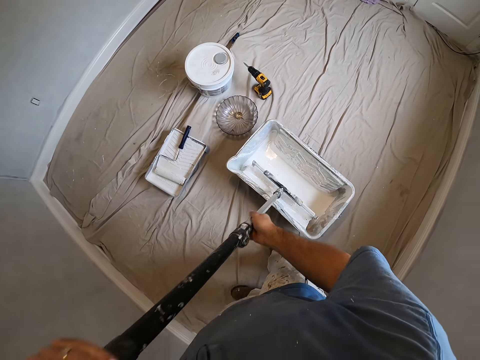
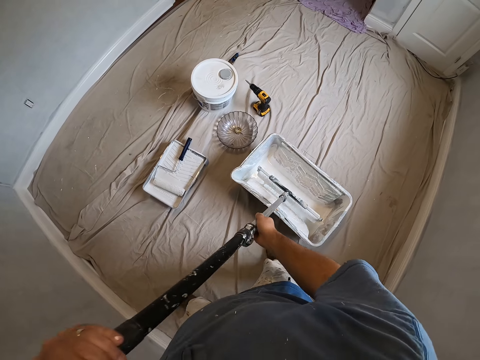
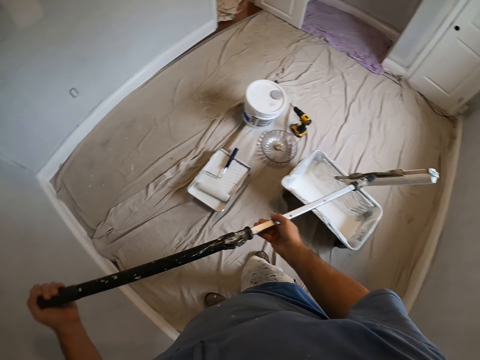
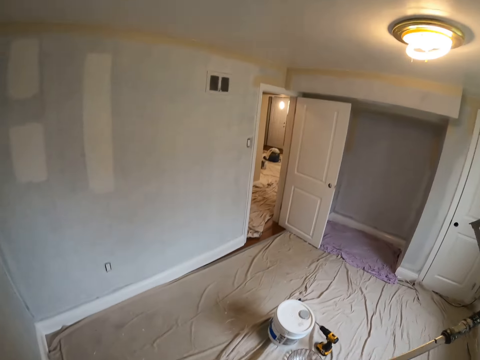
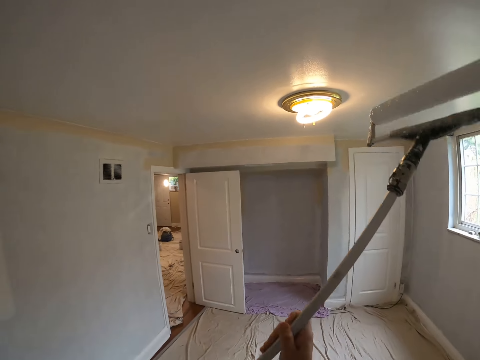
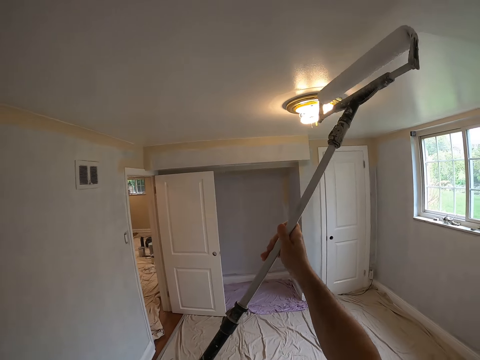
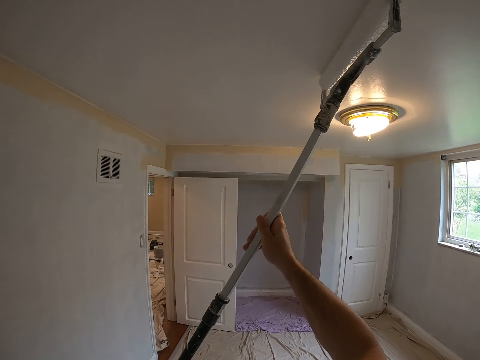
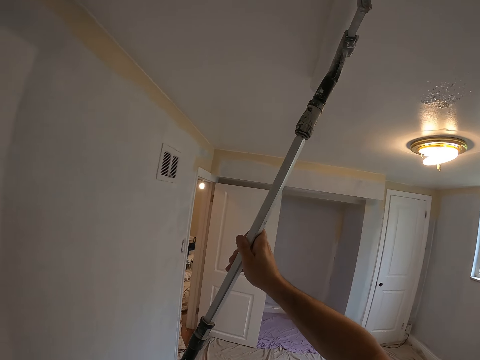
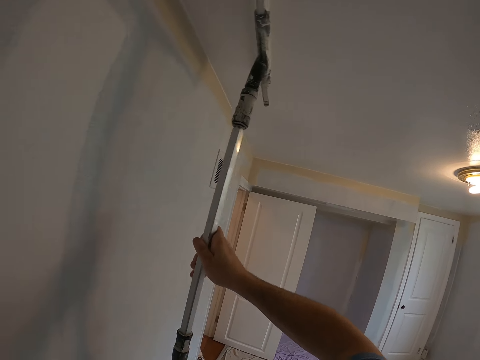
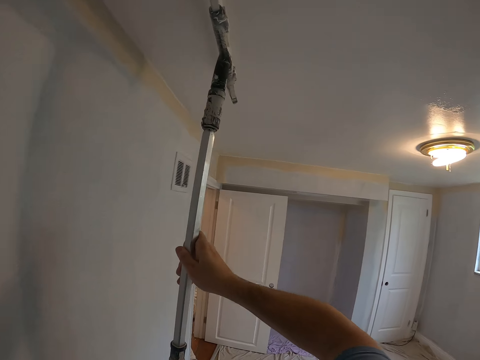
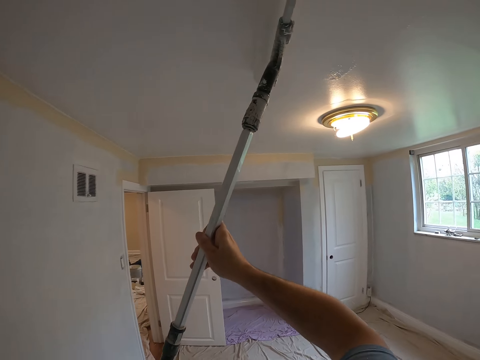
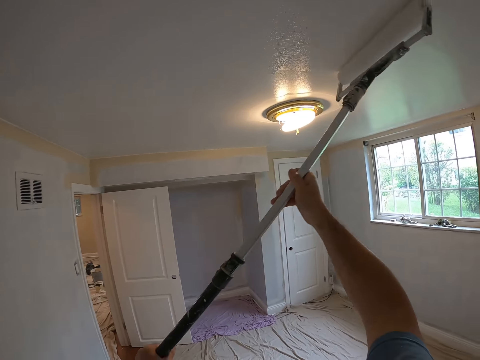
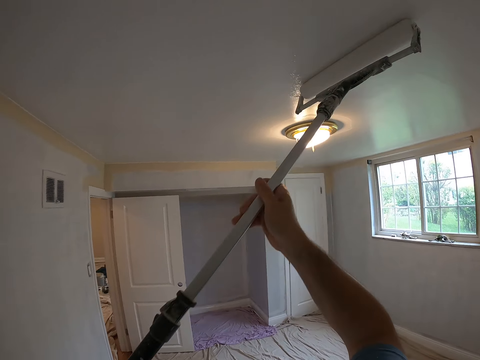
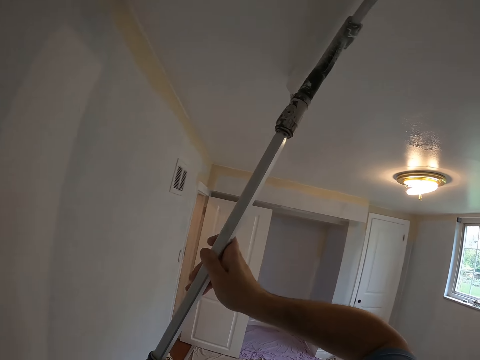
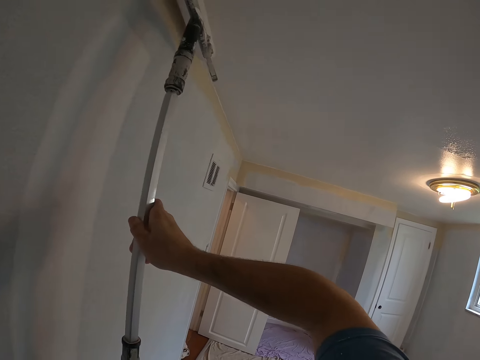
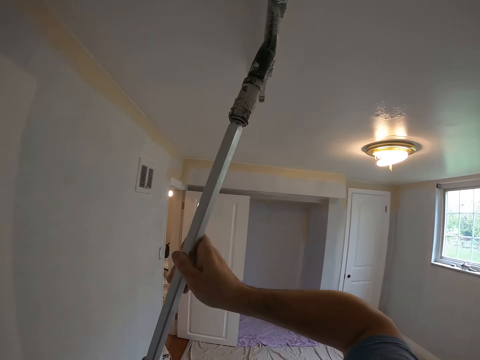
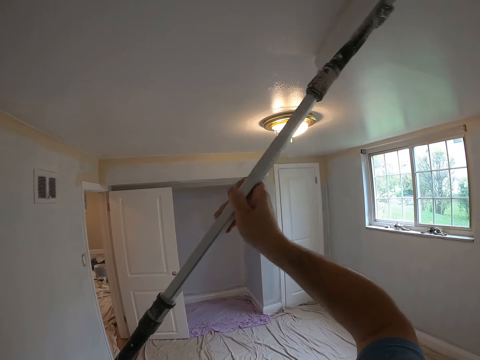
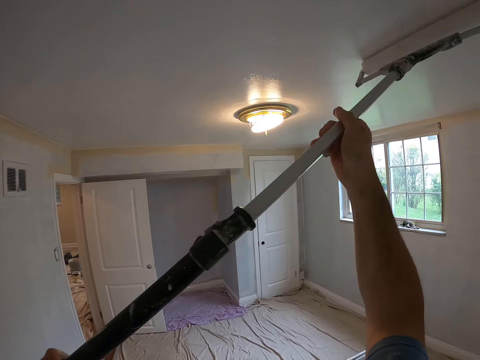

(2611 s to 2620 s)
The camera wearer paints the wall with the paint roller.

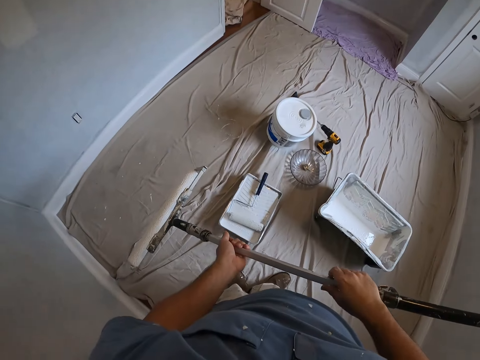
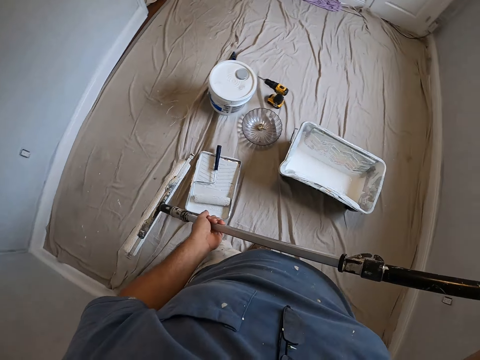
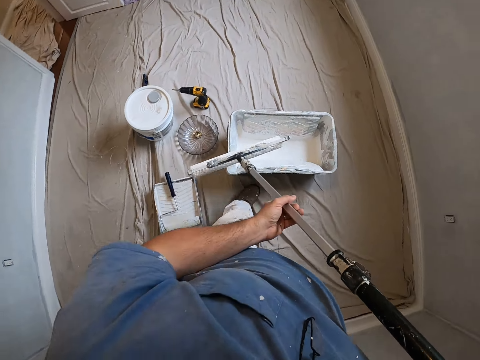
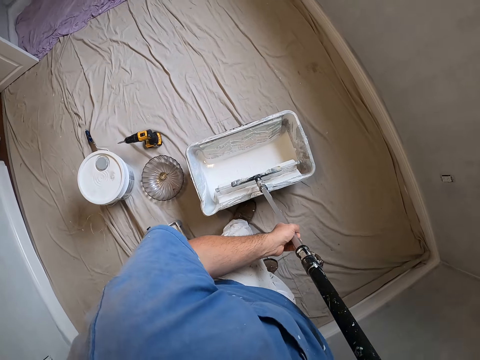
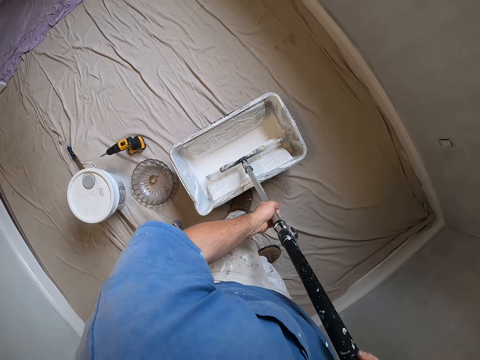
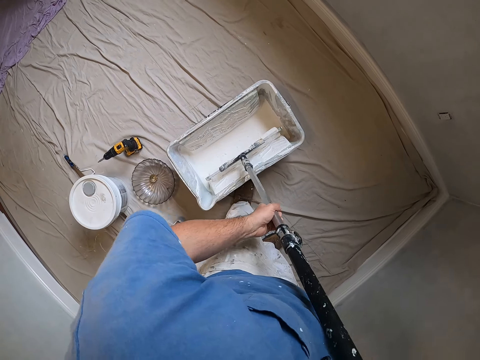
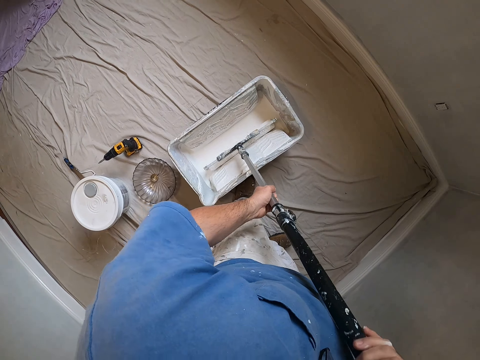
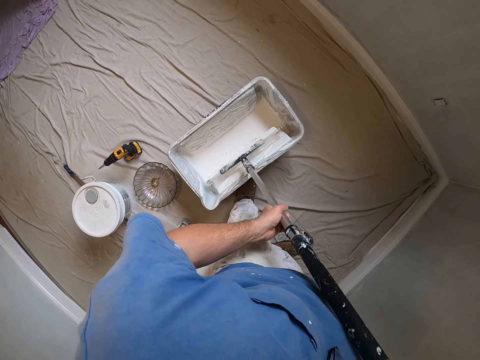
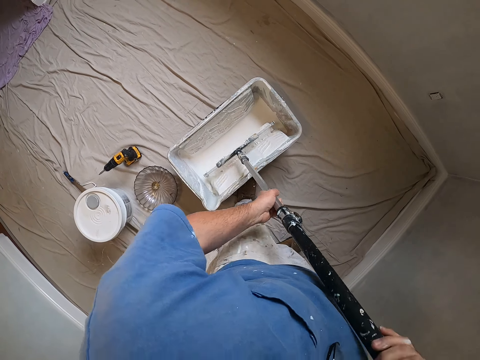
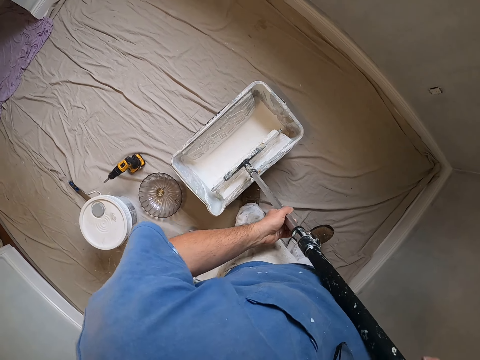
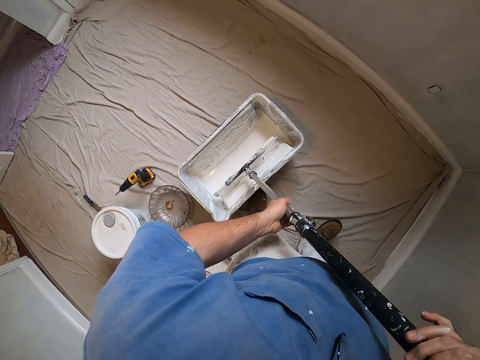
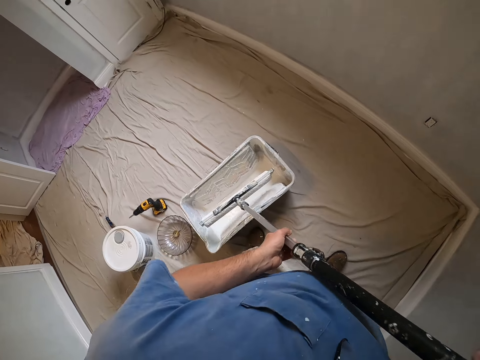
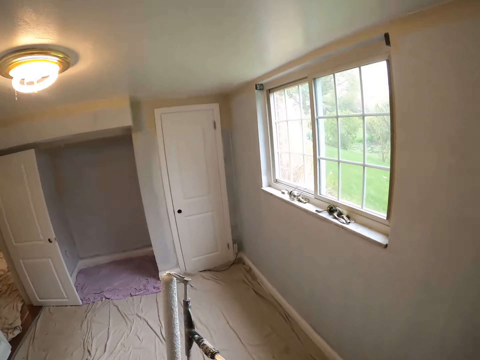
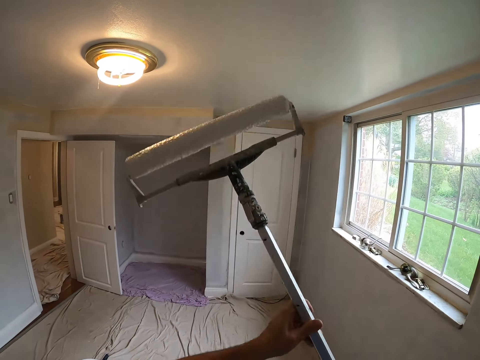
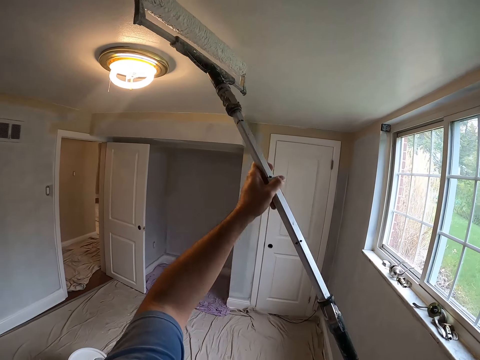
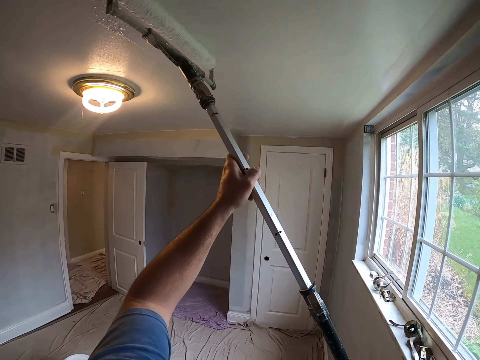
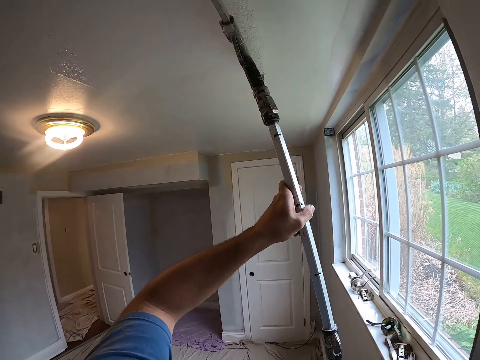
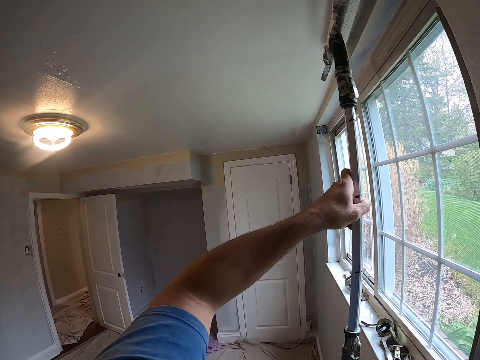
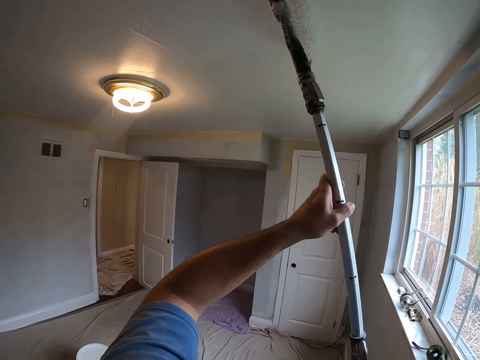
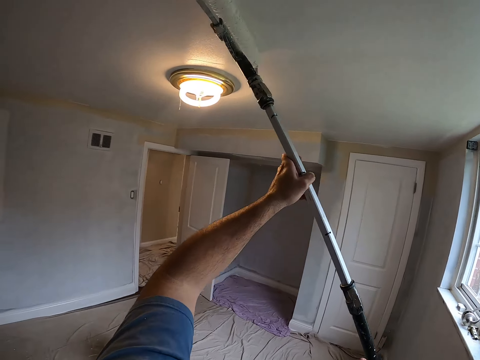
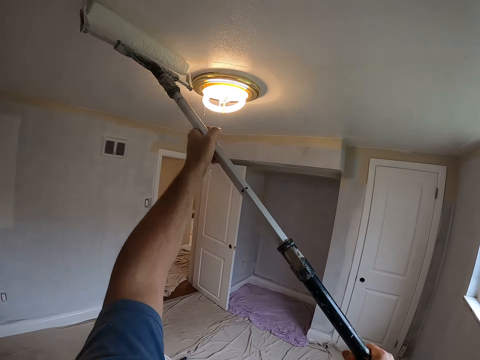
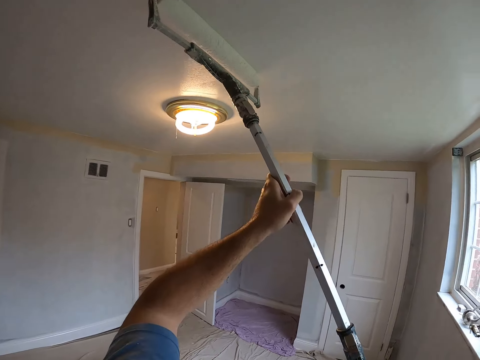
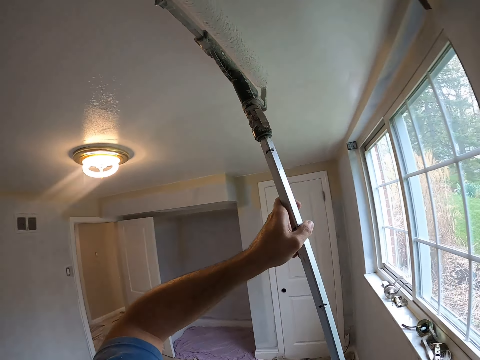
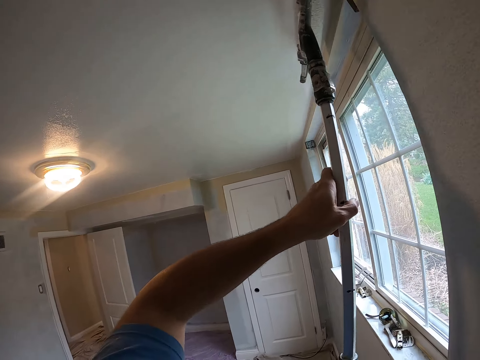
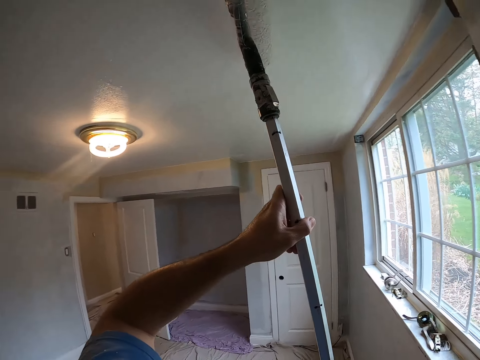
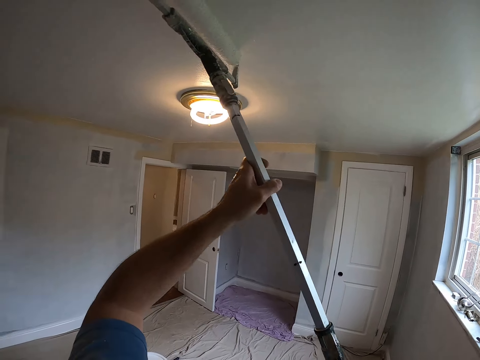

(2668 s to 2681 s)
The camera wearer dips the paint roller in the ink. They paint the wall with the paint roller.

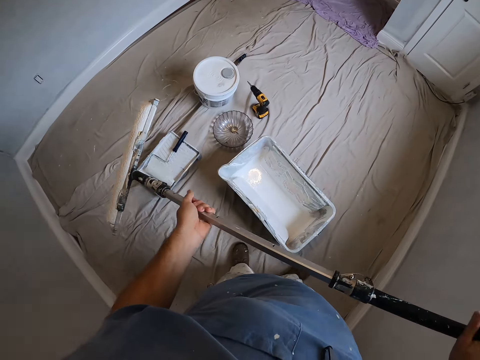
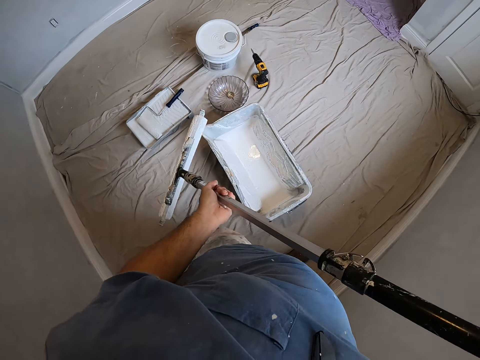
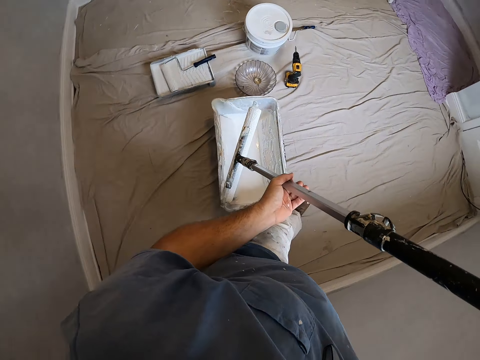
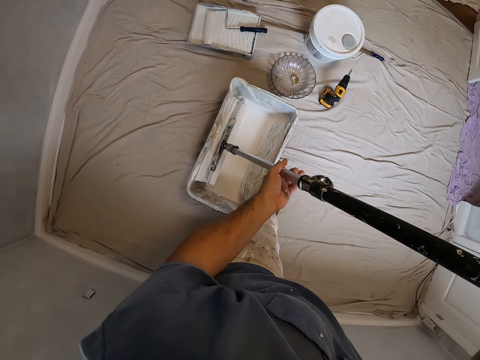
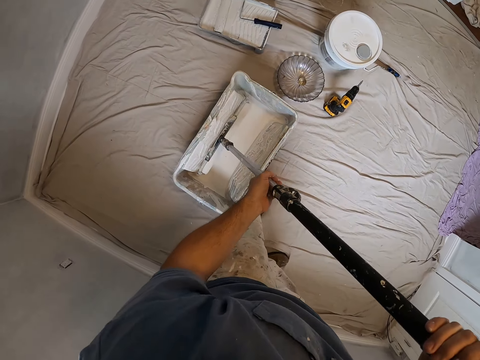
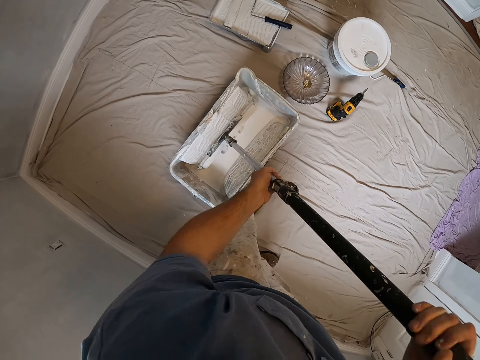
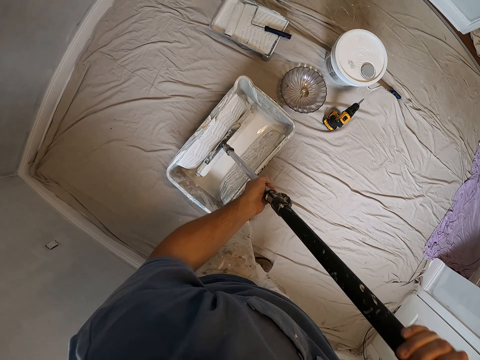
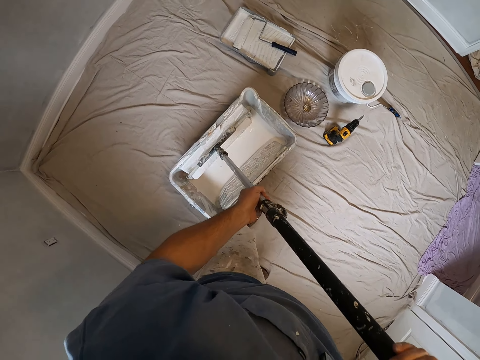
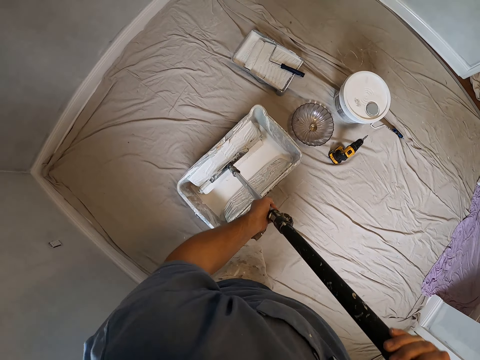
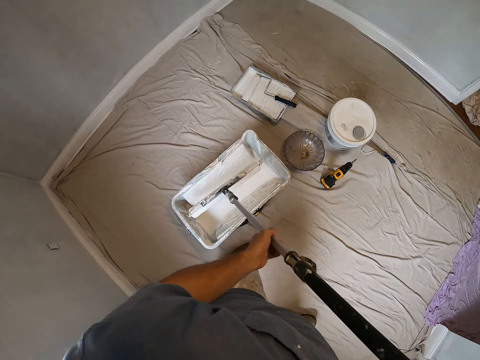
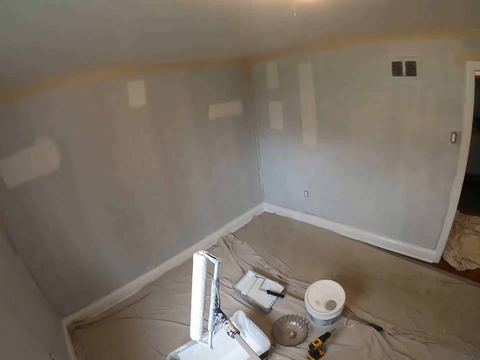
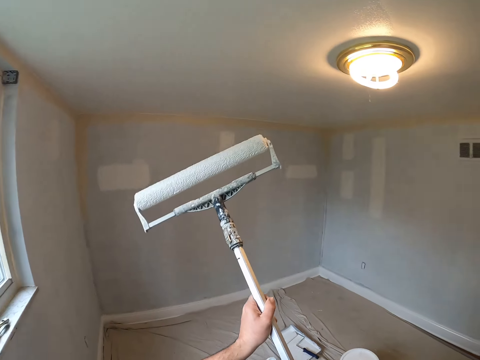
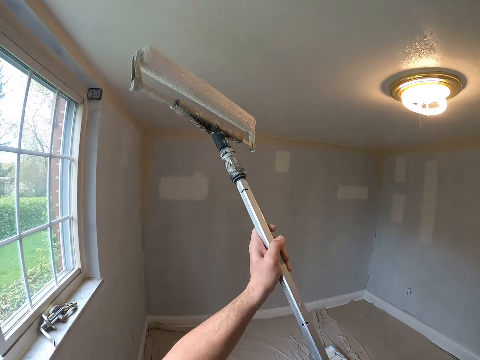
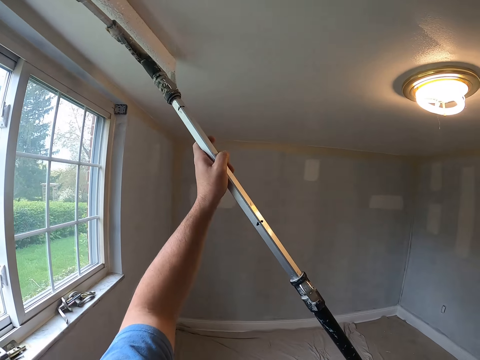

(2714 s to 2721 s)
The camera wearer dips the roller paintbrush in paint.
